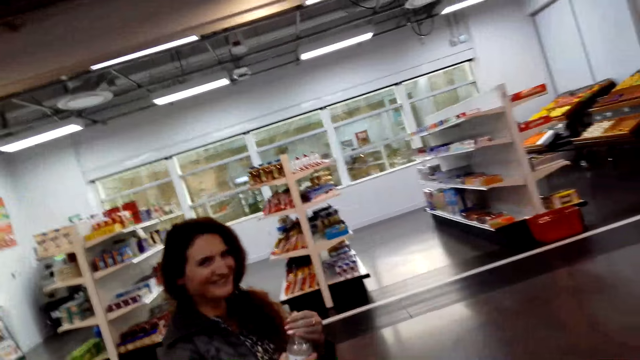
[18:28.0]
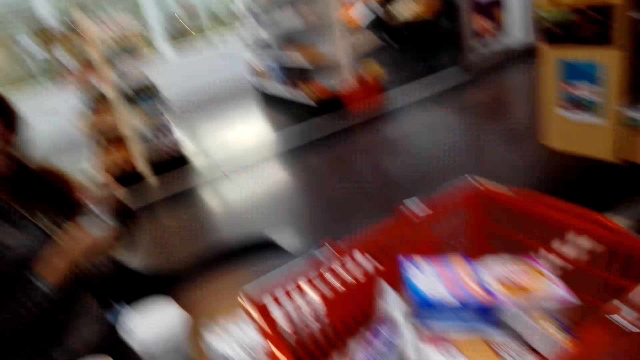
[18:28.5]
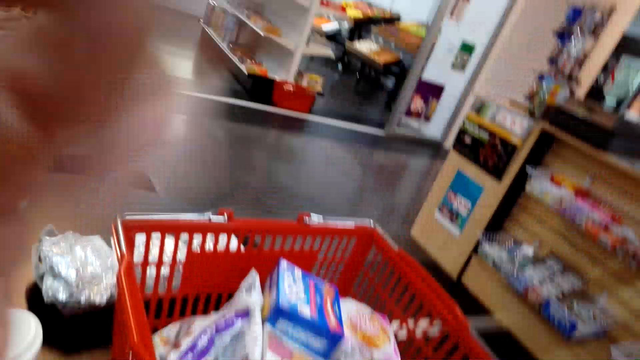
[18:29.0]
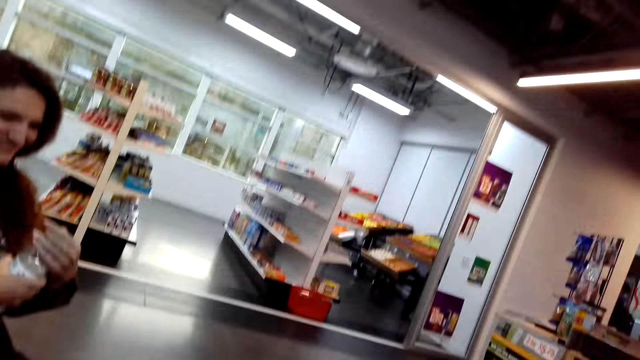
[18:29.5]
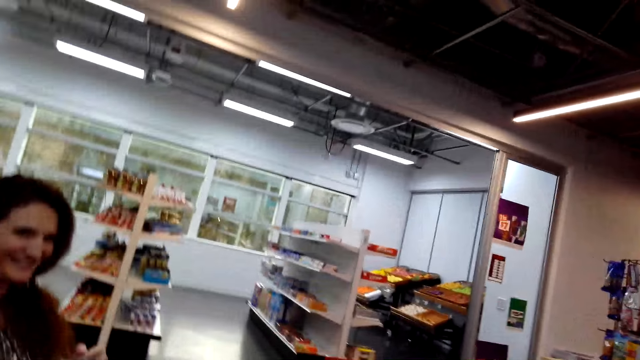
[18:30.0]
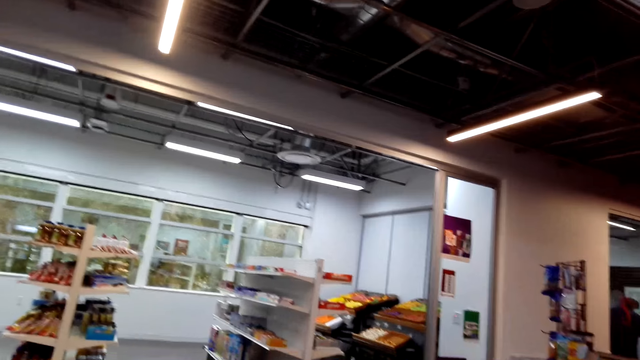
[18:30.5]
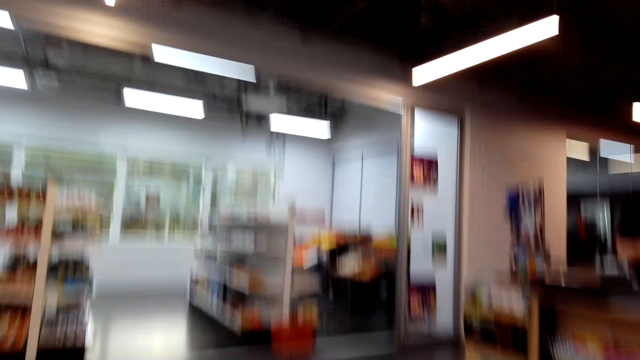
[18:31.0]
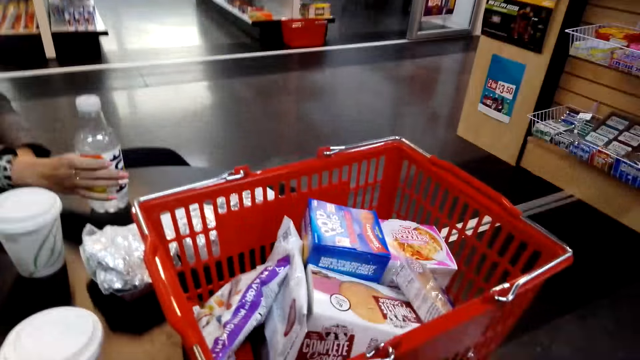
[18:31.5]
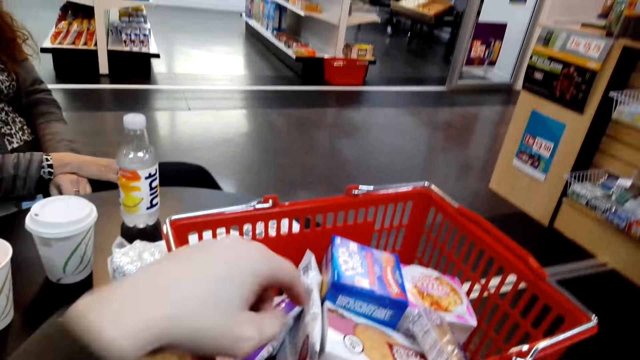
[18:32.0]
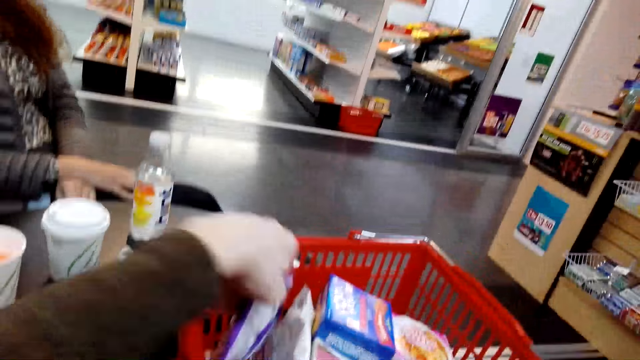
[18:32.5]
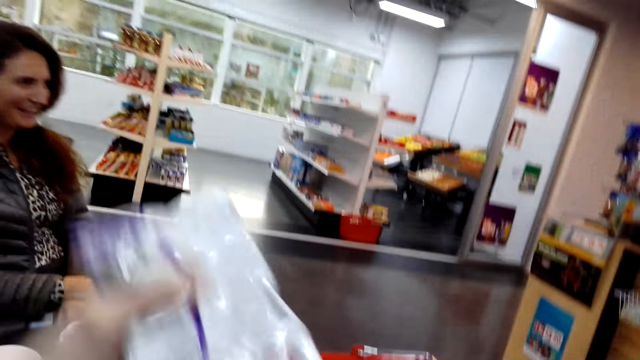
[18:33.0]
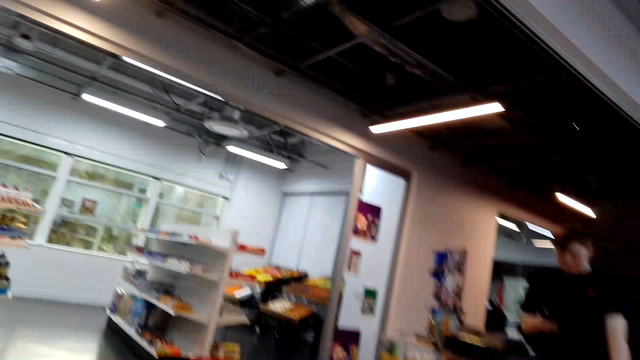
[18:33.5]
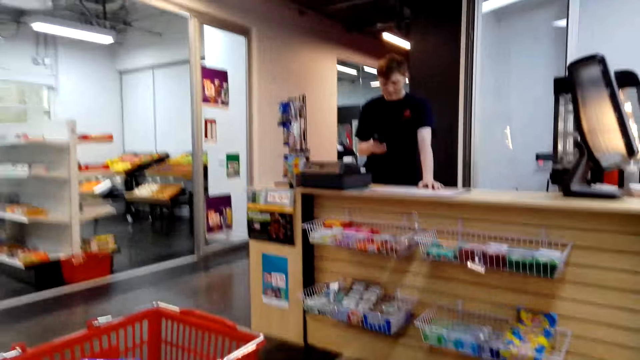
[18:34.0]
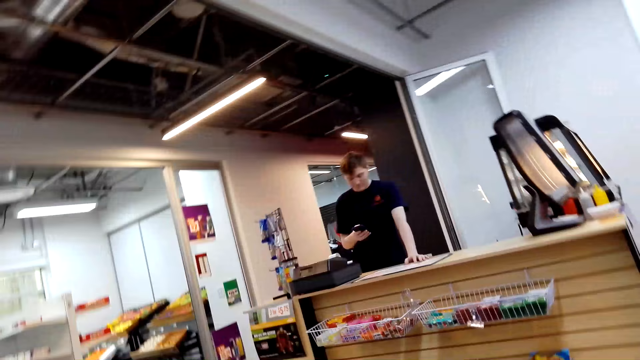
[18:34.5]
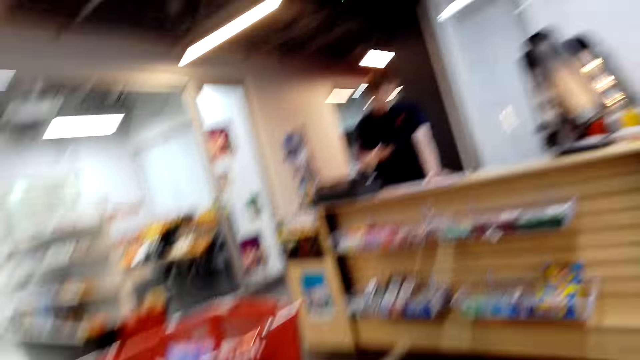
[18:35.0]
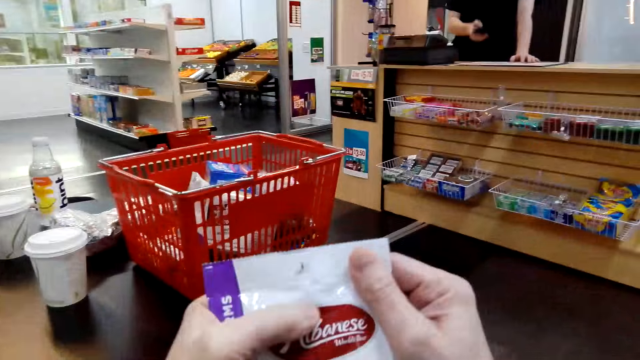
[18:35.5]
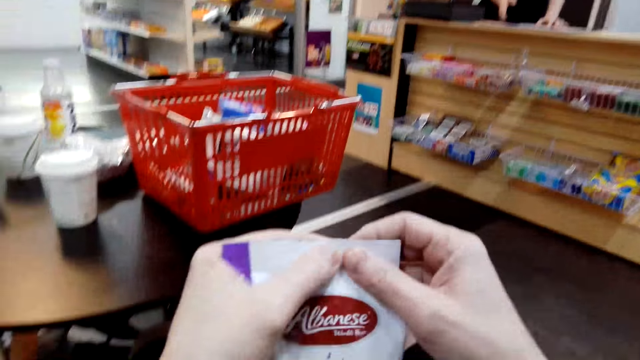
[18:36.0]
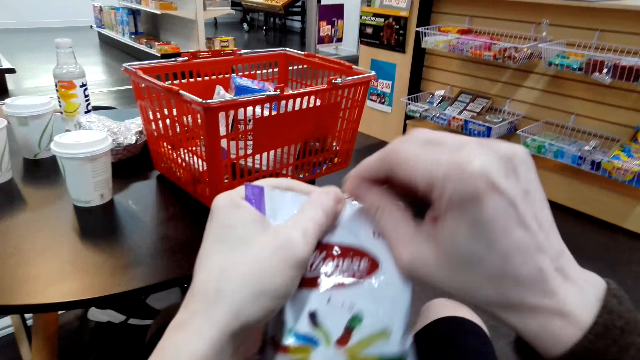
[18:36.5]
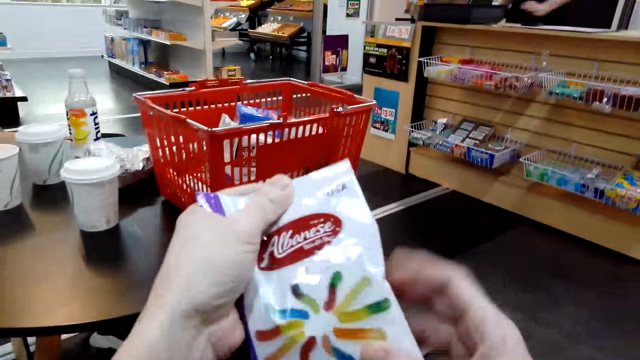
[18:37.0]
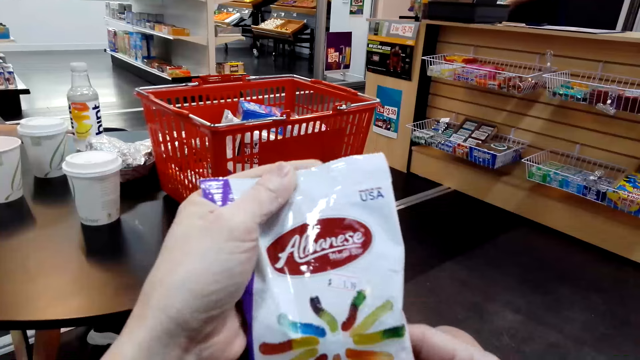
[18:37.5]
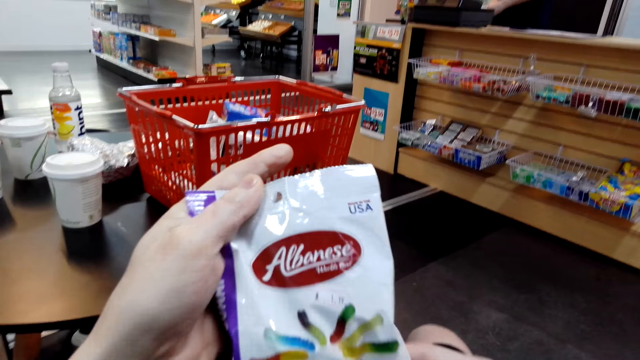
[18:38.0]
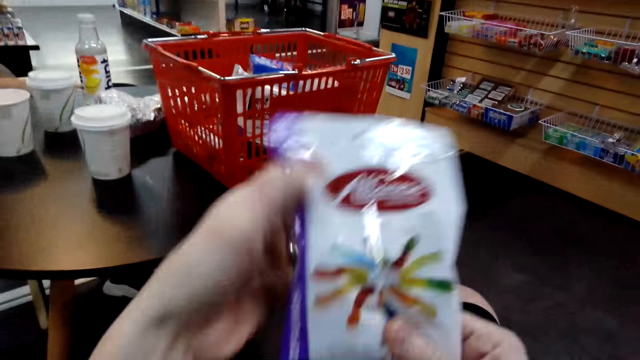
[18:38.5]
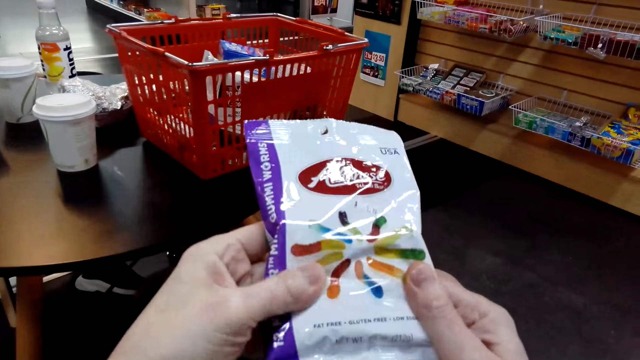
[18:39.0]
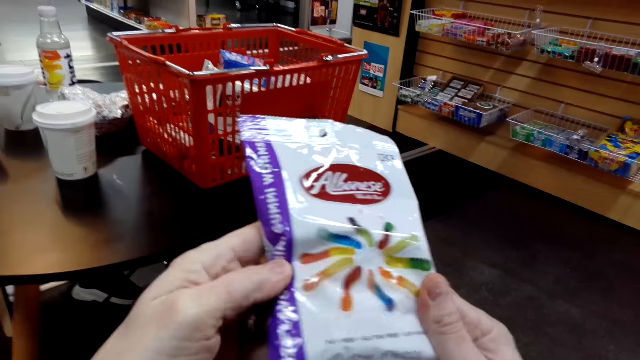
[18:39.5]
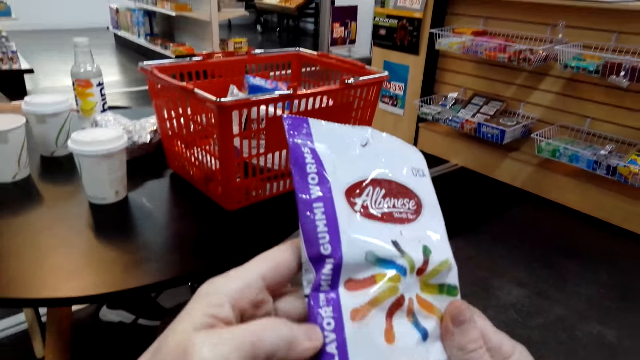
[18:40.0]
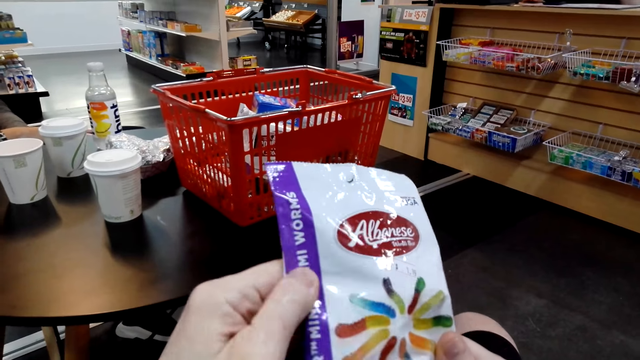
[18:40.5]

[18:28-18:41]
The camera wearer lifts the left hand and speaks. They pick up the Albanese pack from the shopping basket. The cashier uses the phone. The camera wearer looks at the cashier, speaks, and holds up the Albanese pack. They move the hand on the packet of something and look at the Albanese pack.

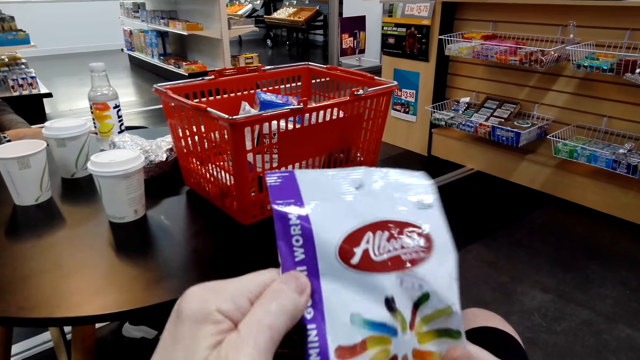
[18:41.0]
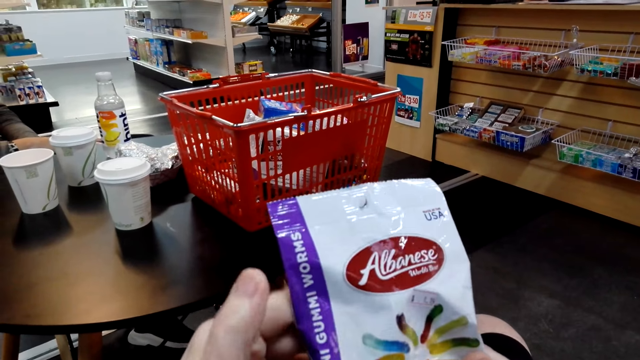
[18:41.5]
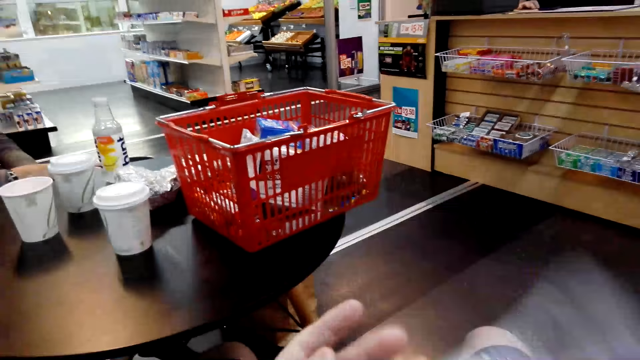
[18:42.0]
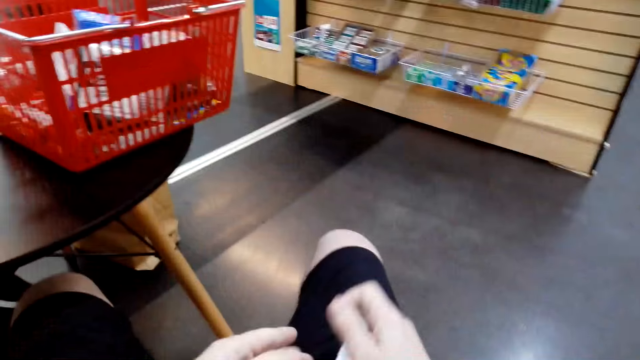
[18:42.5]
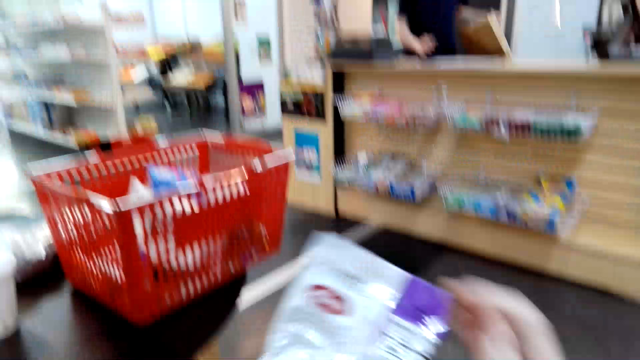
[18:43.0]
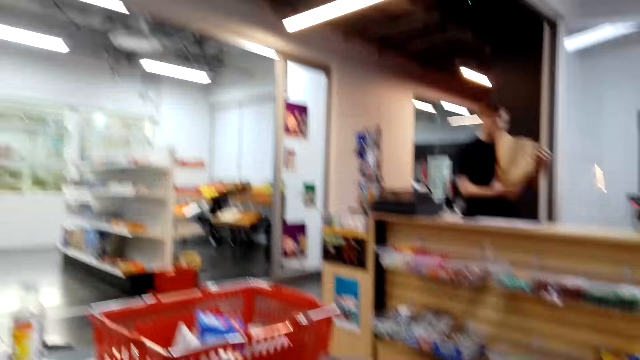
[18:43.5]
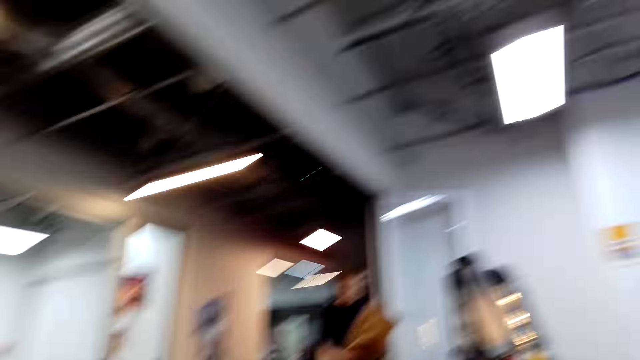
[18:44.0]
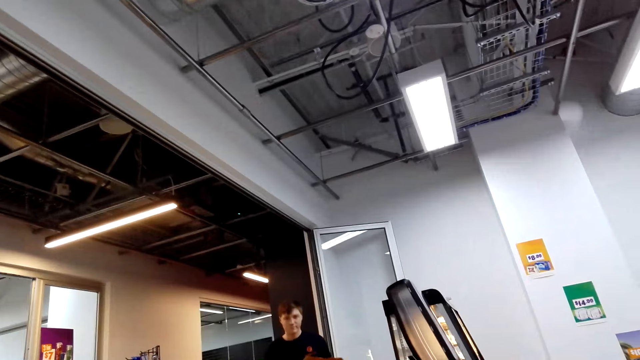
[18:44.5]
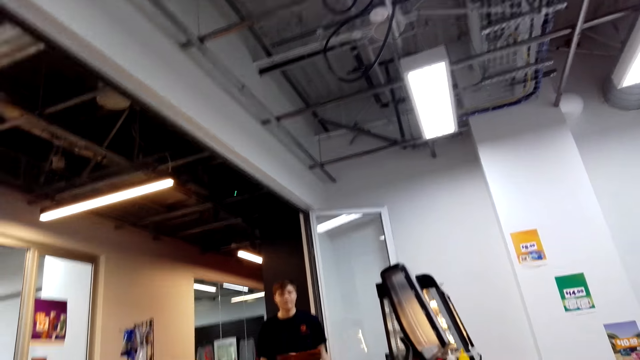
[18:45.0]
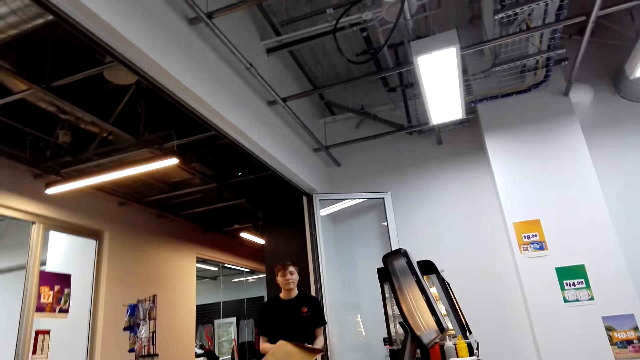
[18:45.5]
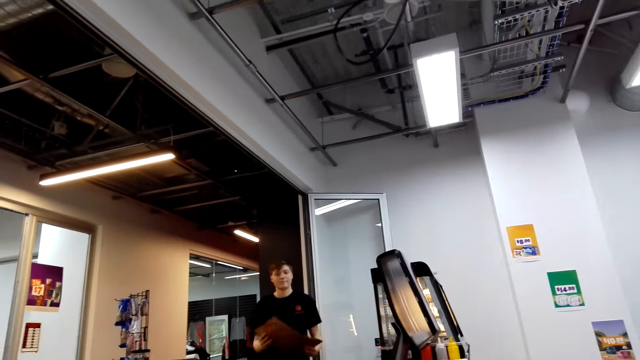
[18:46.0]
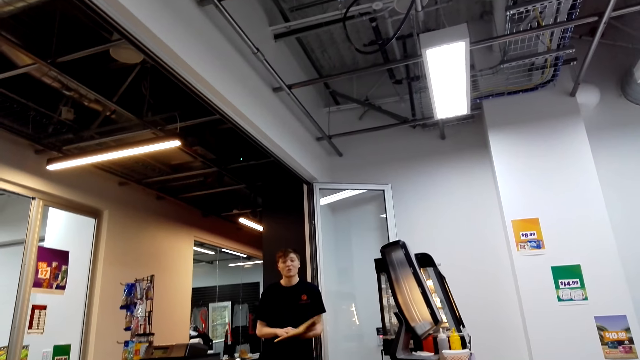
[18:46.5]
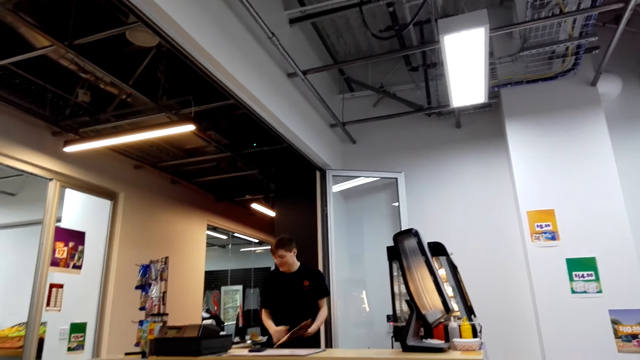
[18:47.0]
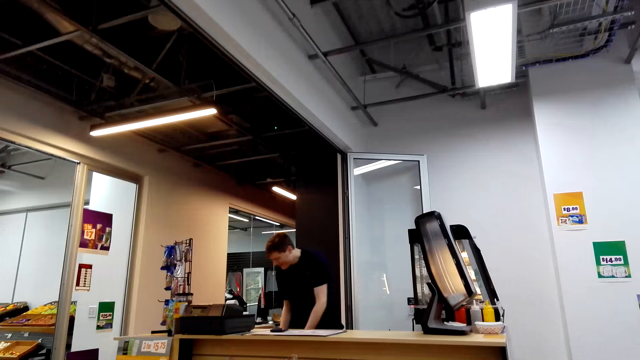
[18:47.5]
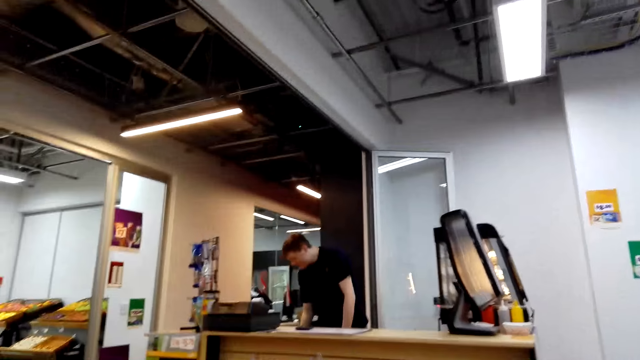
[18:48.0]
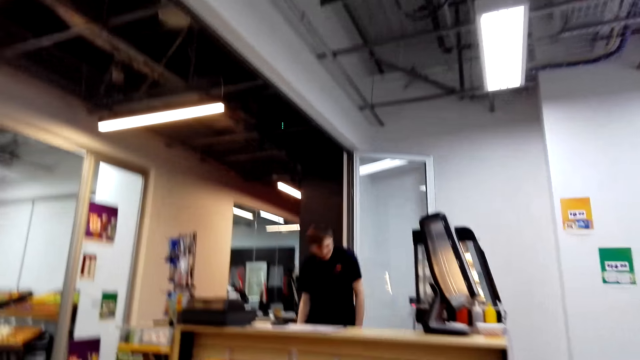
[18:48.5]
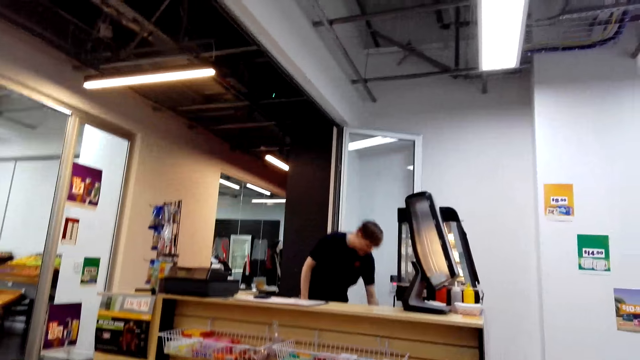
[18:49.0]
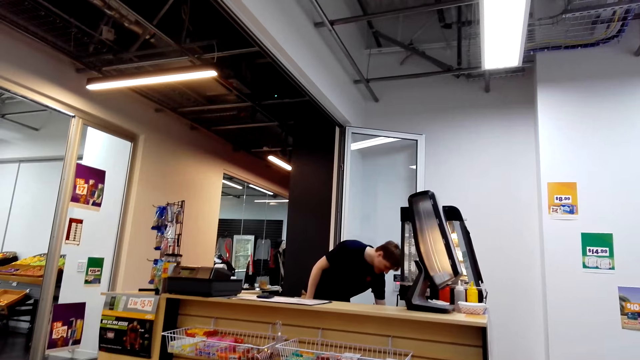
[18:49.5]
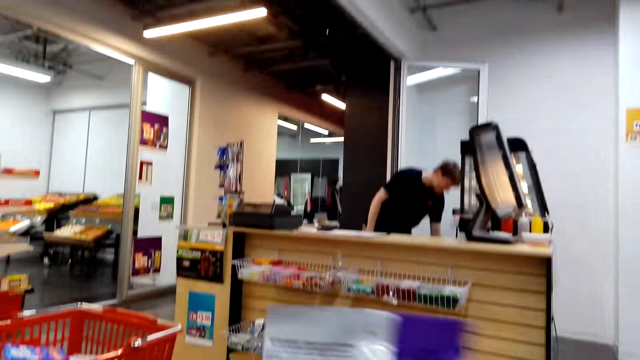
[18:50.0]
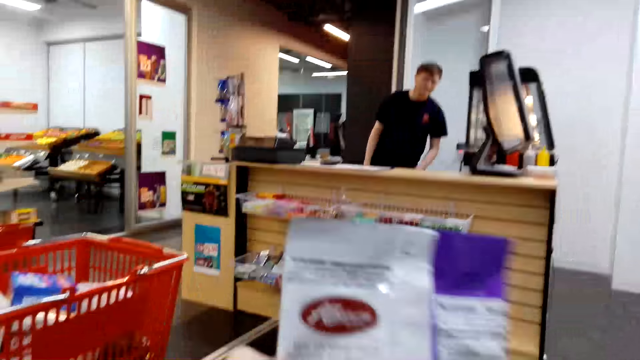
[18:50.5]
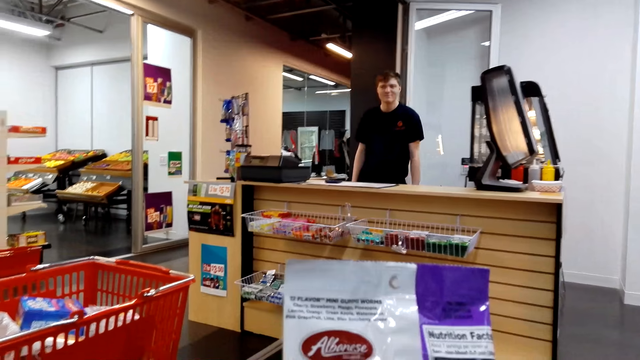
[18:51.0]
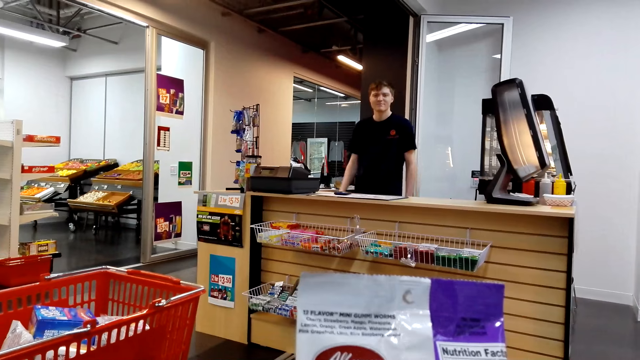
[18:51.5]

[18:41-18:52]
The camera wearer takes the packet of something. They speak to the cashier. A person holds the envelope. The cashier speaks to the camera wearer. Another person folds the envelope. The other person puts the envelope aside. The camera wearer speaks to the cashier. The cashier speaks to the camera wearer. The camera wearer looks at the Albanese pack and speaks to the cashier.
